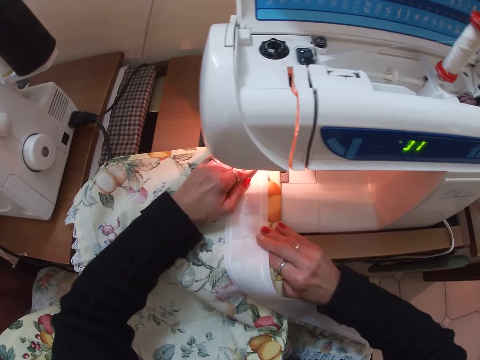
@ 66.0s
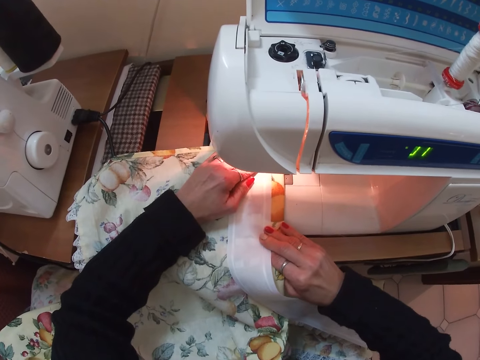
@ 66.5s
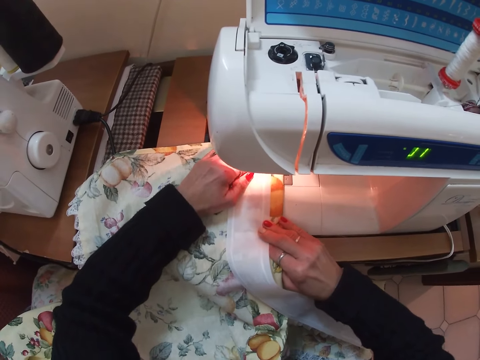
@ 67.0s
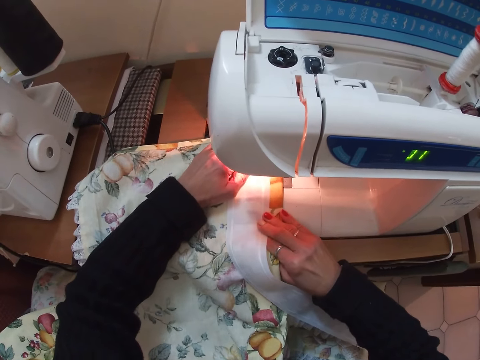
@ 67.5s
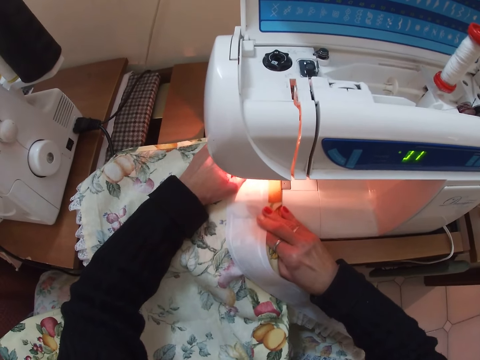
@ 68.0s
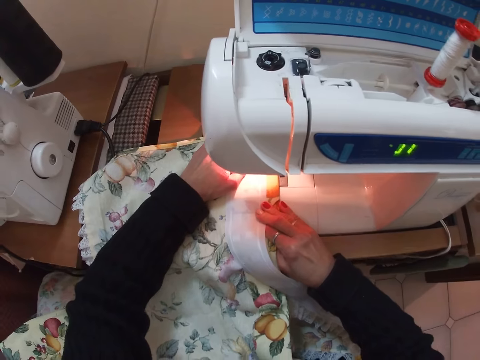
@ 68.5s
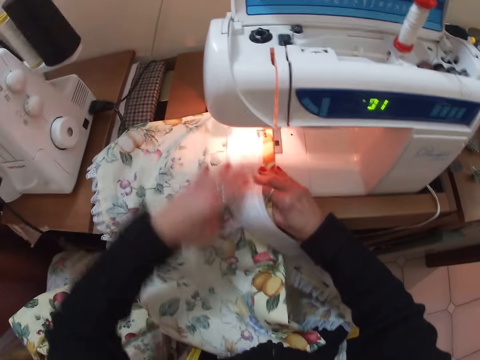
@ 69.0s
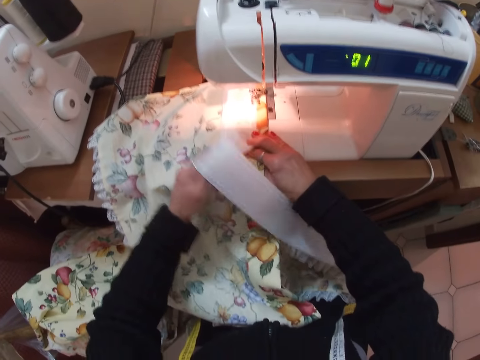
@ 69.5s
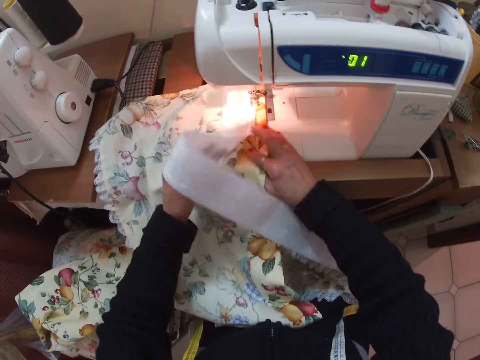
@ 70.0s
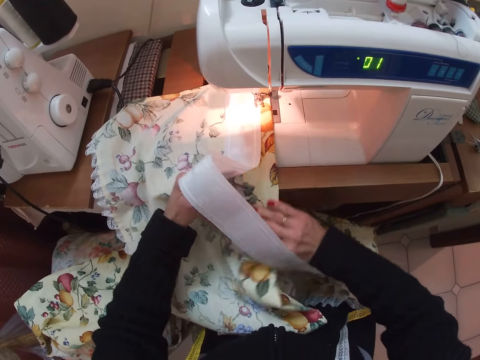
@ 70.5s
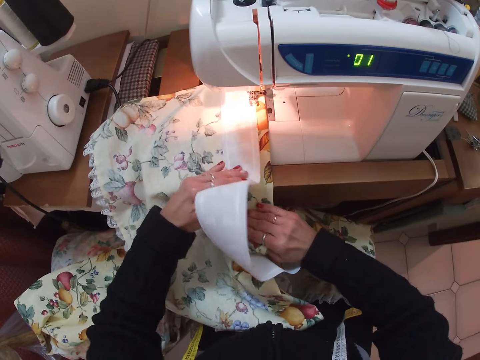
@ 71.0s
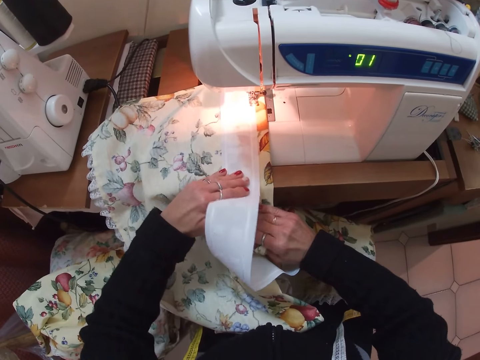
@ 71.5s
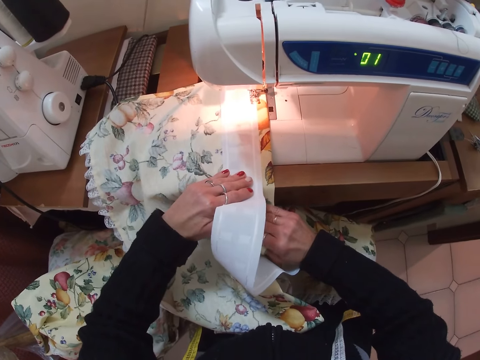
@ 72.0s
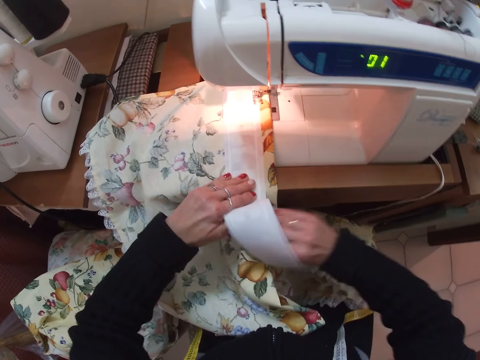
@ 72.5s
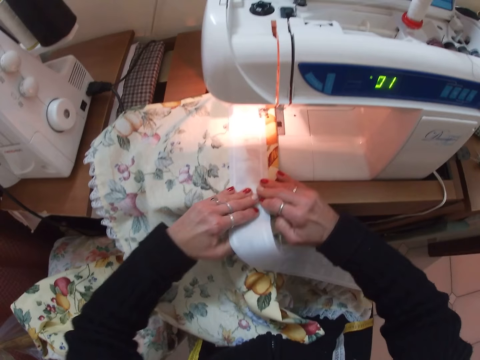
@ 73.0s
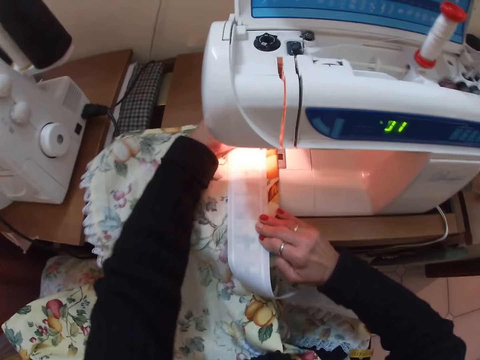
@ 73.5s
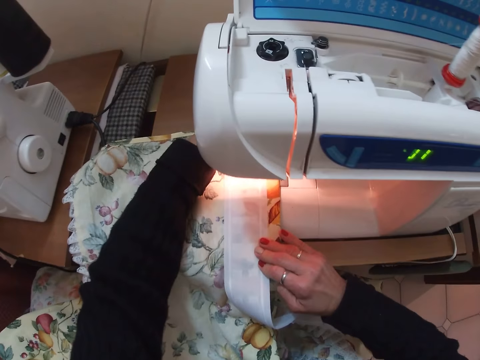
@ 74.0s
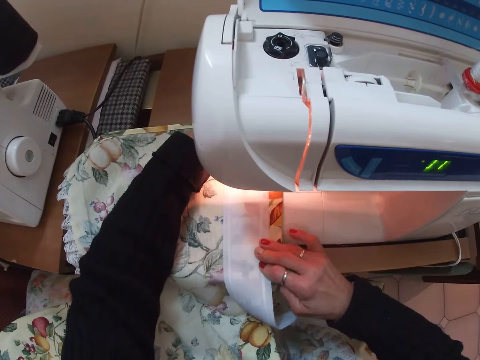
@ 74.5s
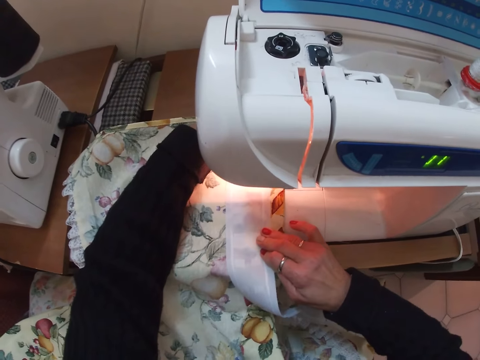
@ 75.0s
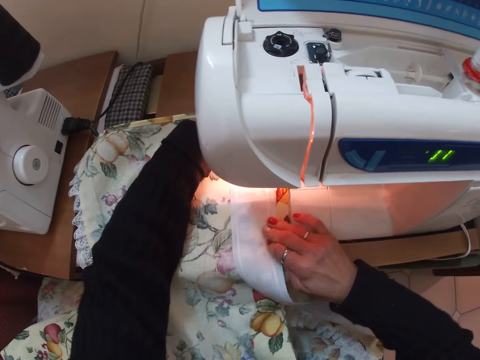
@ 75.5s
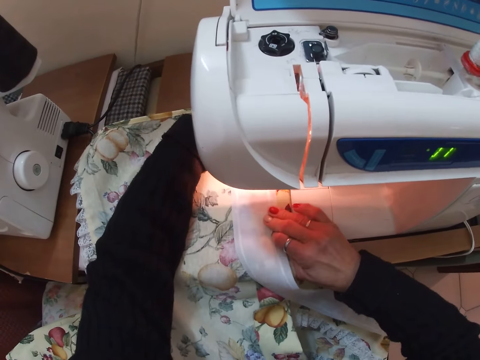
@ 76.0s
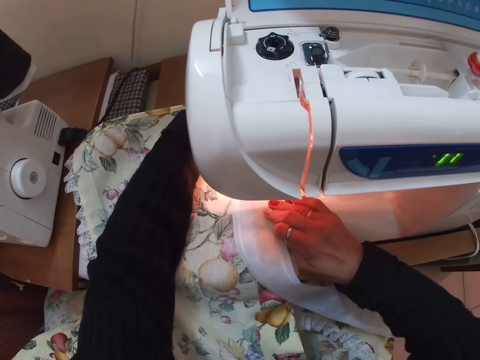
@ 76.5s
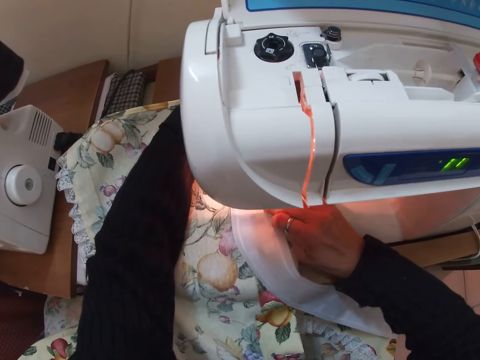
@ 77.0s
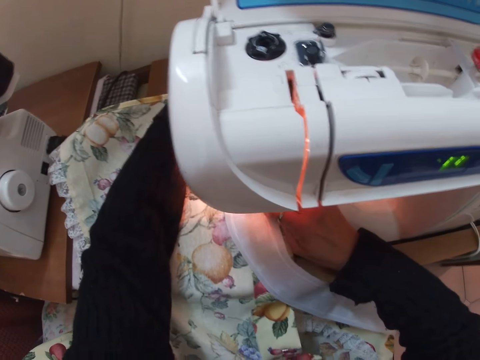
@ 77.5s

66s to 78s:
The camera wearer sews the pieces of cloth together with the sewing machine. They align the white piece of cloth on the larger piece of cloth. They sew the pieces of cloth together with the sewing machine.

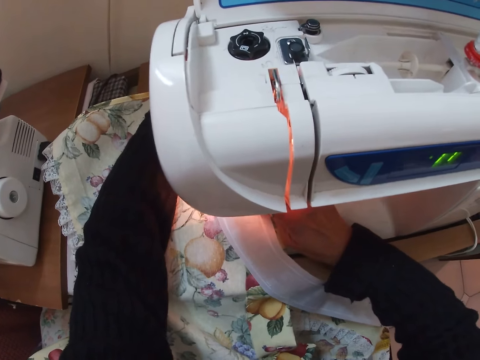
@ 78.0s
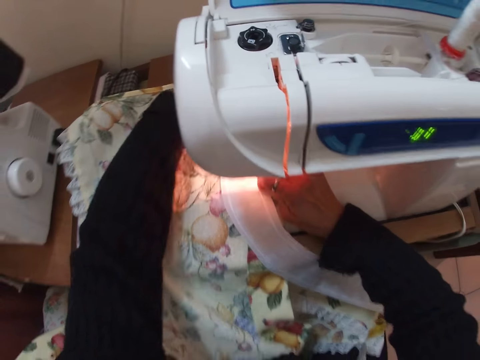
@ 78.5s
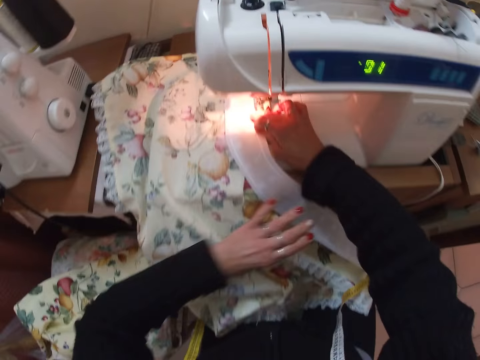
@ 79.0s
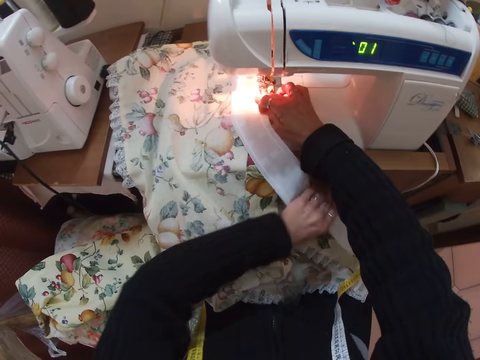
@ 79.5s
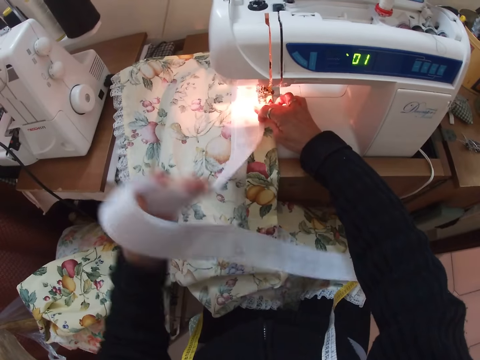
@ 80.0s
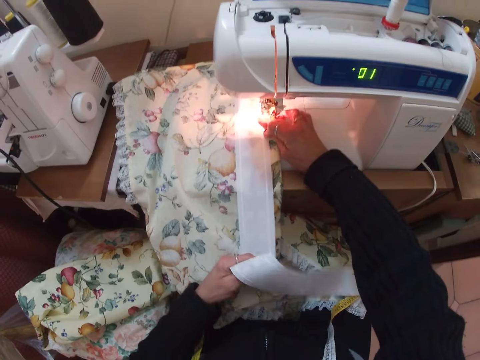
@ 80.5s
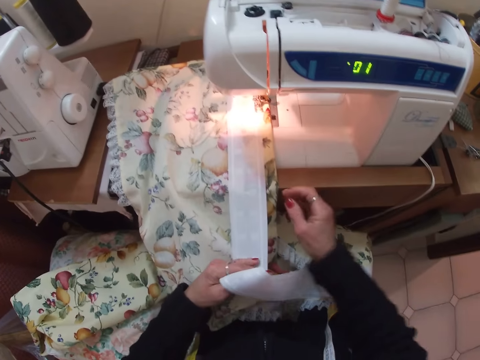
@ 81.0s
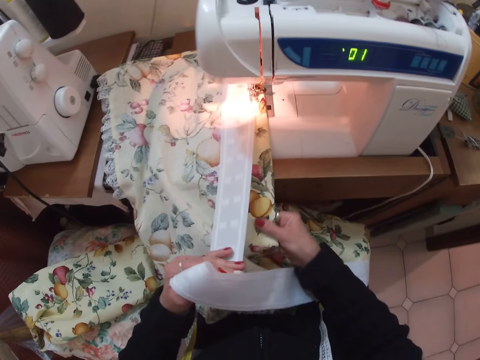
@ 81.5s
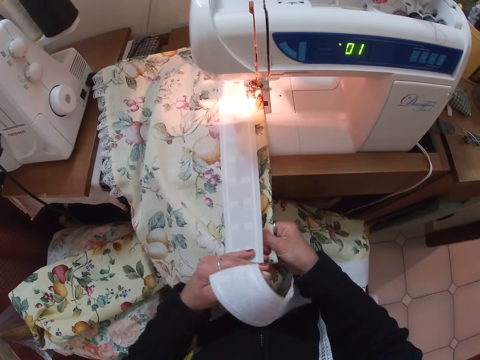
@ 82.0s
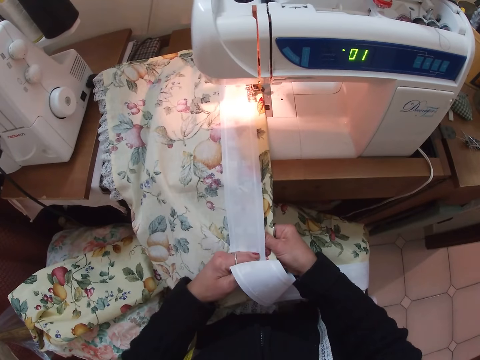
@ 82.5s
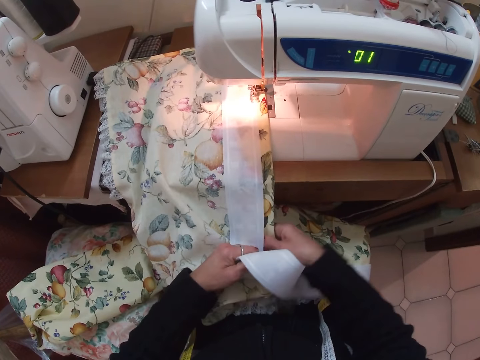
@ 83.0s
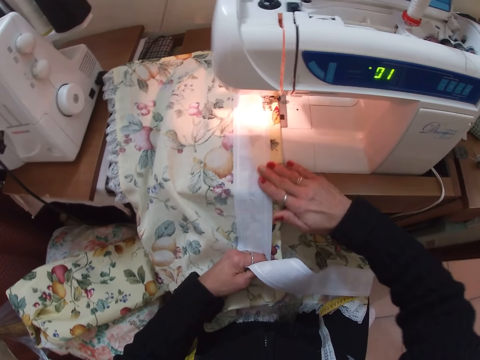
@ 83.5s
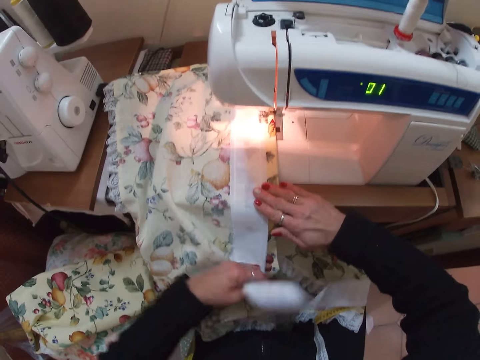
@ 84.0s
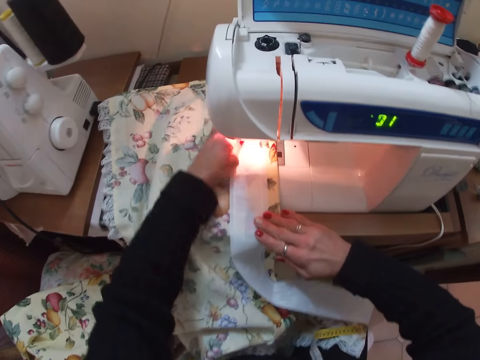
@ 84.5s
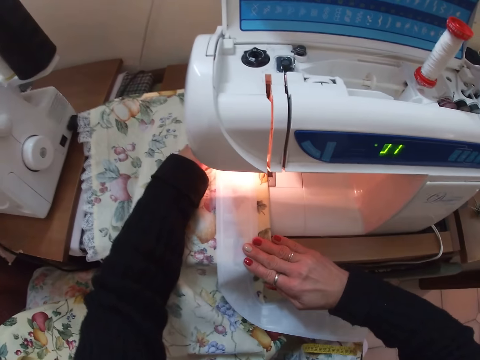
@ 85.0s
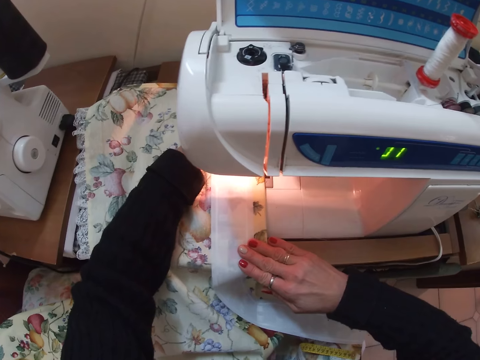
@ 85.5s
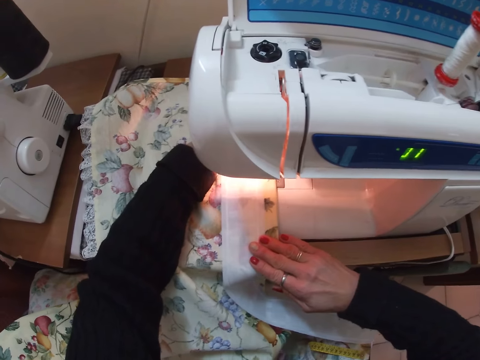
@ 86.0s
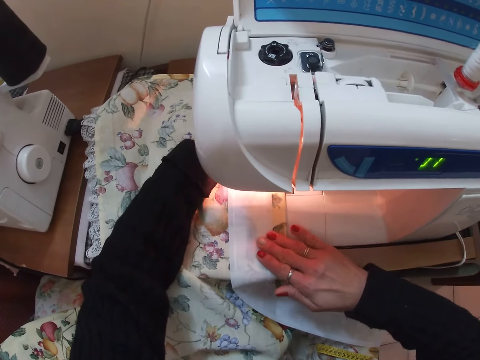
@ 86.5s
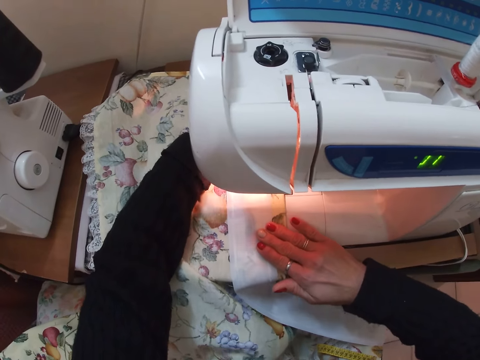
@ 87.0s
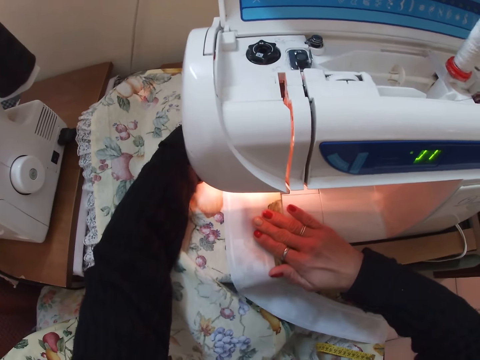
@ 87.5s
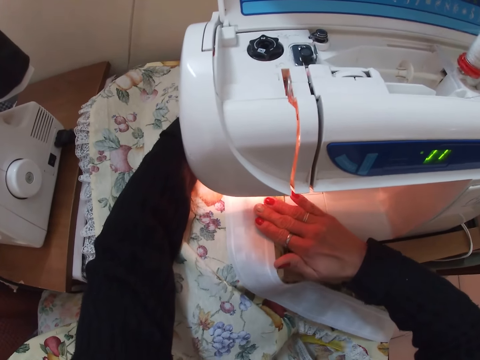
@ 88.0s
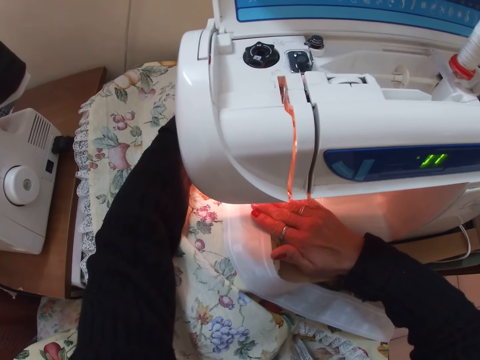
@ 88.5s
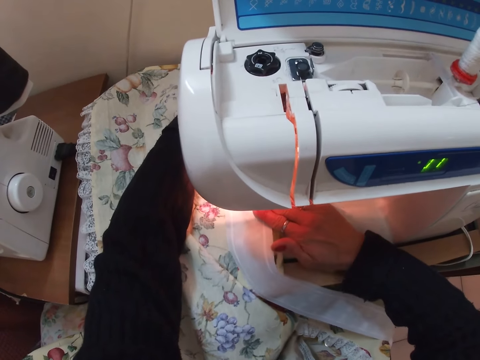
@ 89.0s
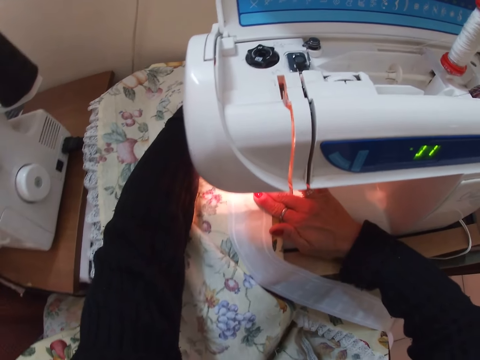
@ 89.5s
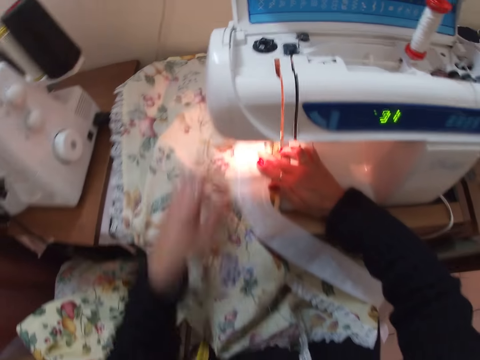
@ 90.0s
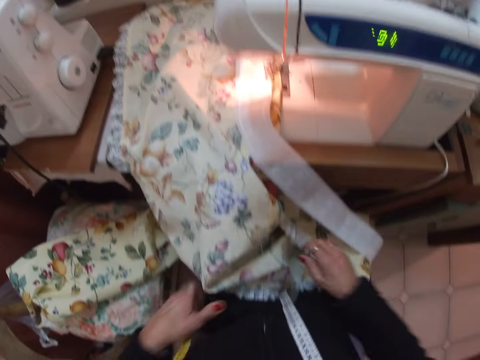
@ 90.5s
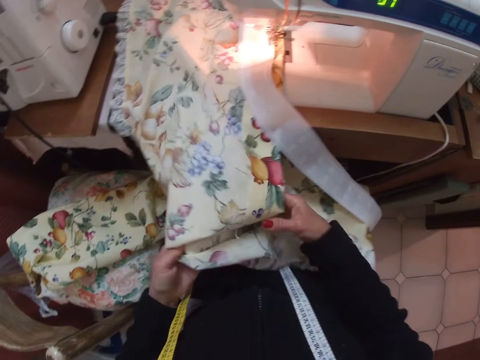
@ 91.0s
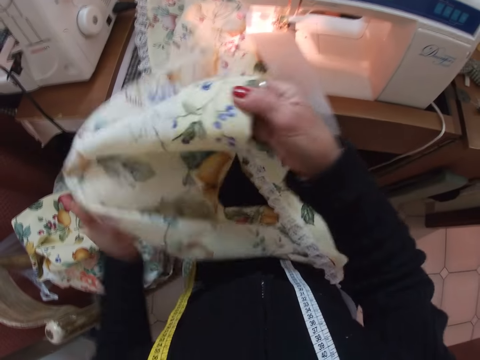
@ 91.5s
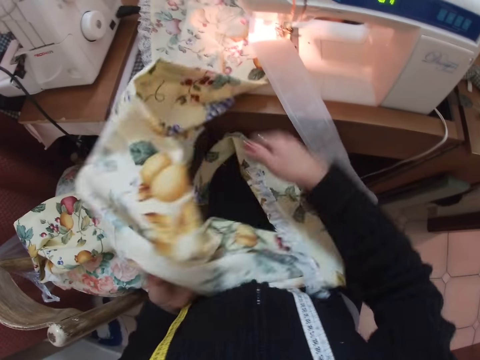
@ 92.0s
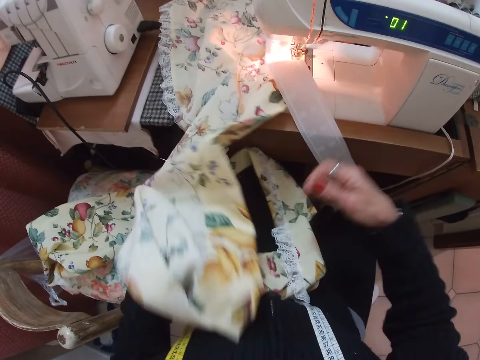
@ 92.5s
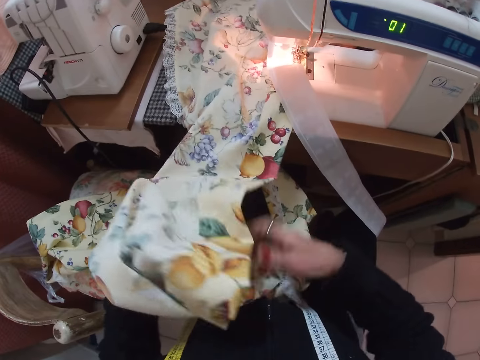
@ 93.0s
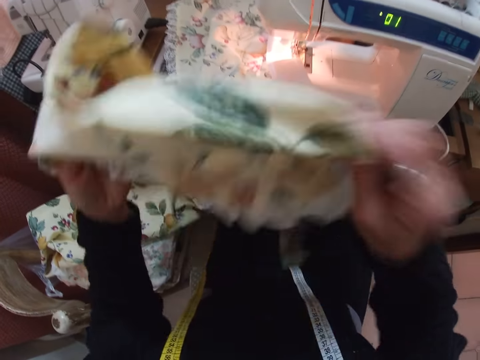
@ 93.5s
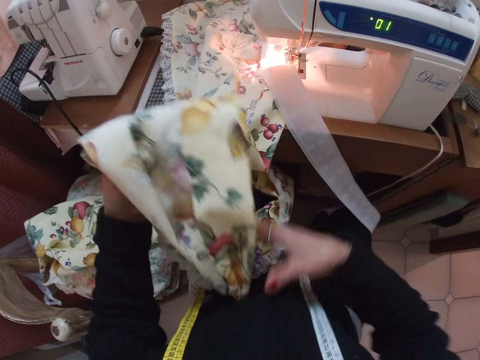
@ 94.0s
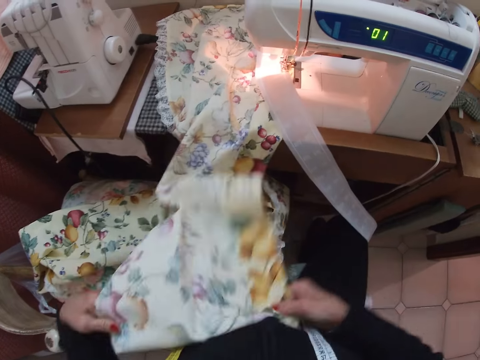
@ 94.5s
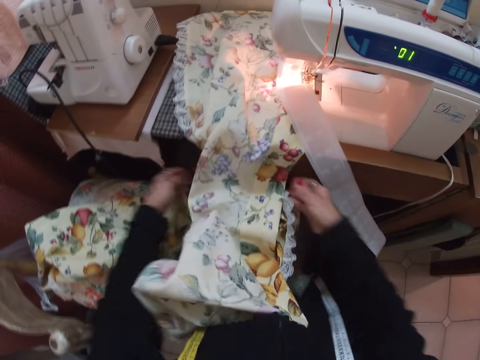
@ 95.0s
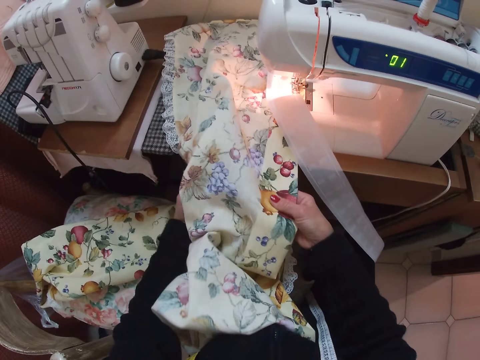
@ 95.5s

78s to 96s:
The camera wearer aligns the white piece of cloth on the larger piece of cloth. She adjusts the cloth. She sews the pieces of cloth together with the sewing machine. She straightens the larger piece of cloth with both her hands. She adjusts the cloth.
